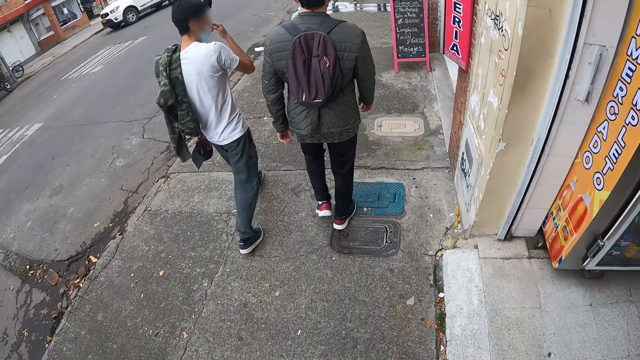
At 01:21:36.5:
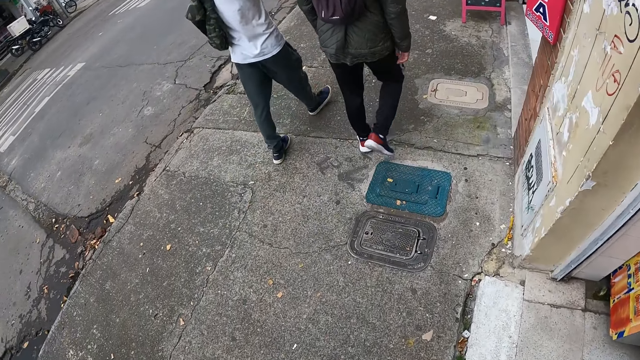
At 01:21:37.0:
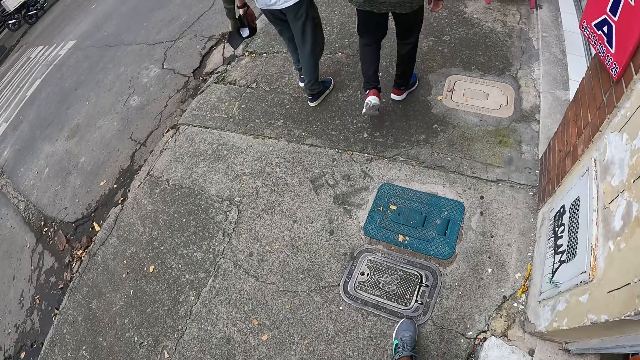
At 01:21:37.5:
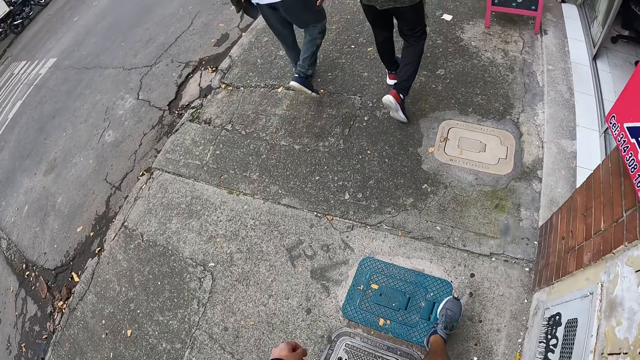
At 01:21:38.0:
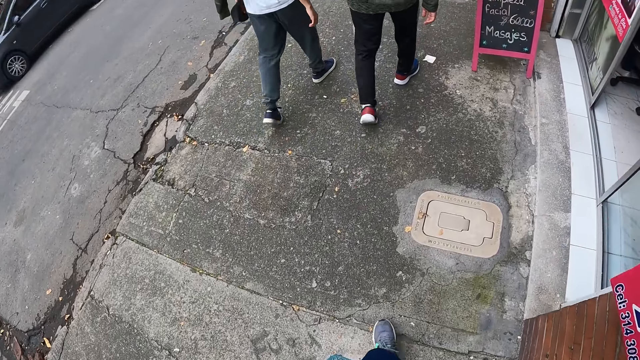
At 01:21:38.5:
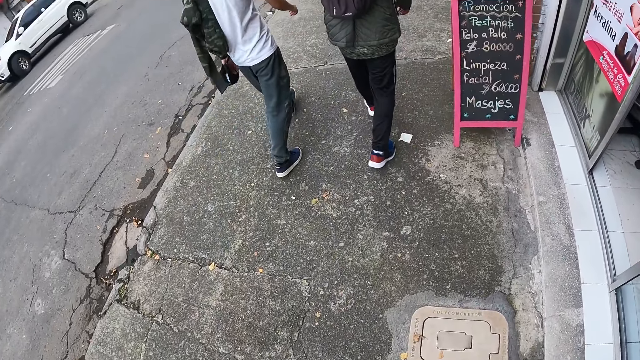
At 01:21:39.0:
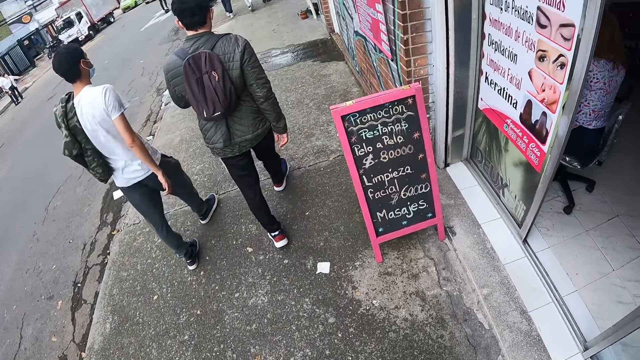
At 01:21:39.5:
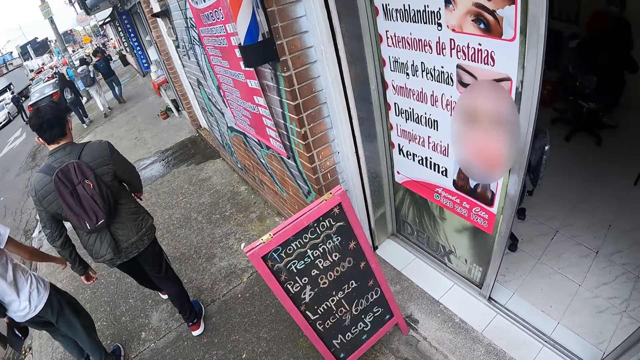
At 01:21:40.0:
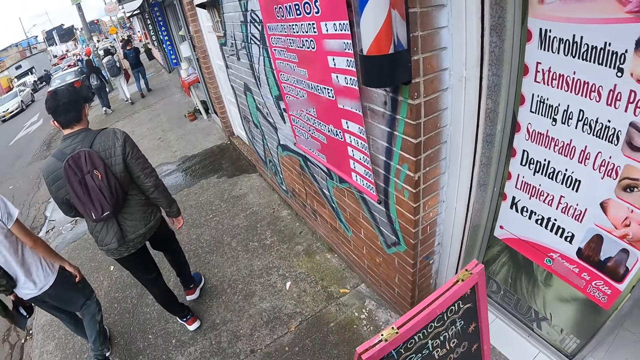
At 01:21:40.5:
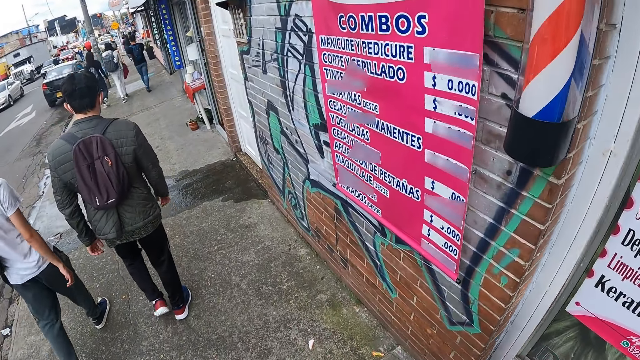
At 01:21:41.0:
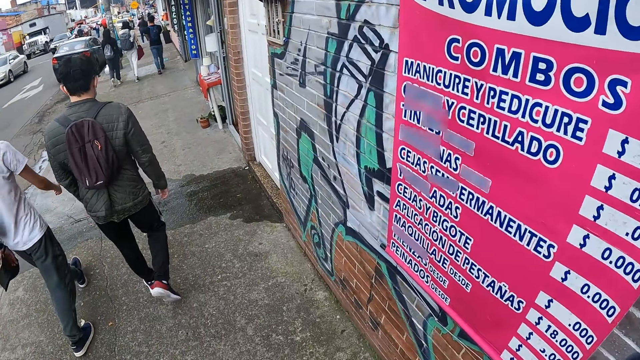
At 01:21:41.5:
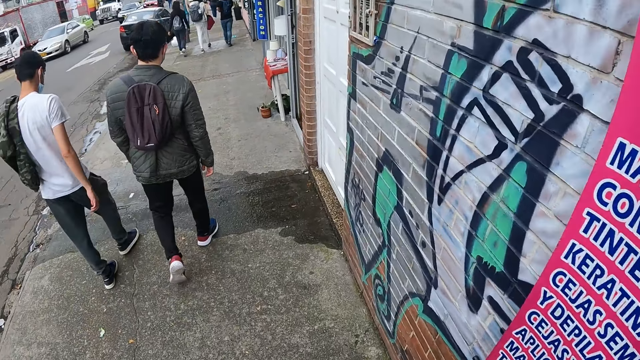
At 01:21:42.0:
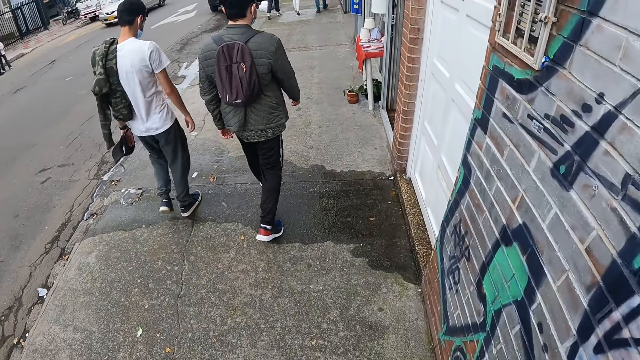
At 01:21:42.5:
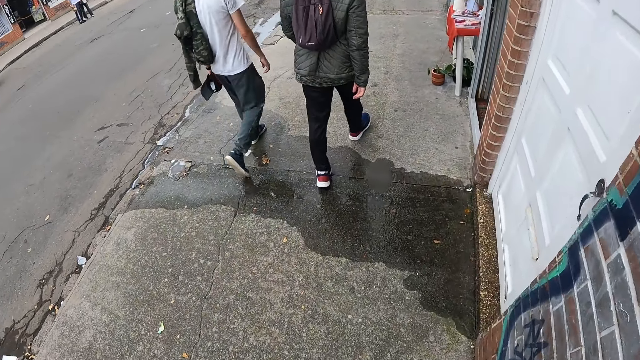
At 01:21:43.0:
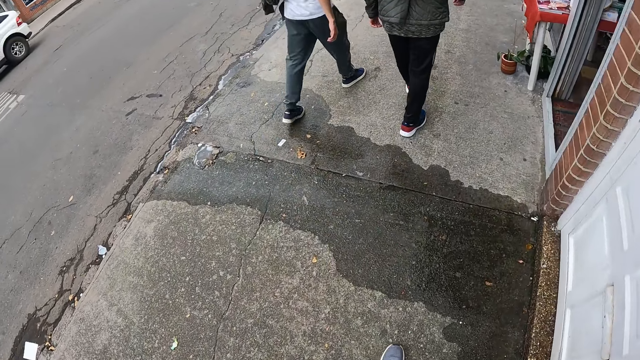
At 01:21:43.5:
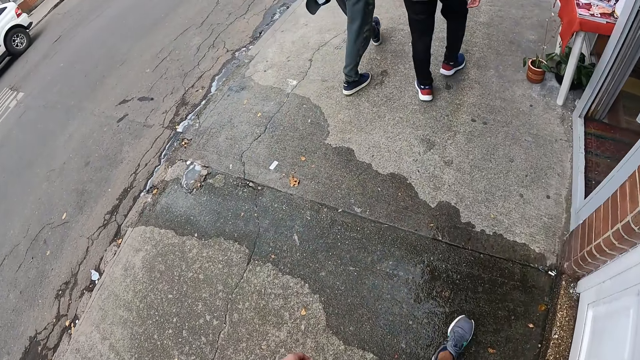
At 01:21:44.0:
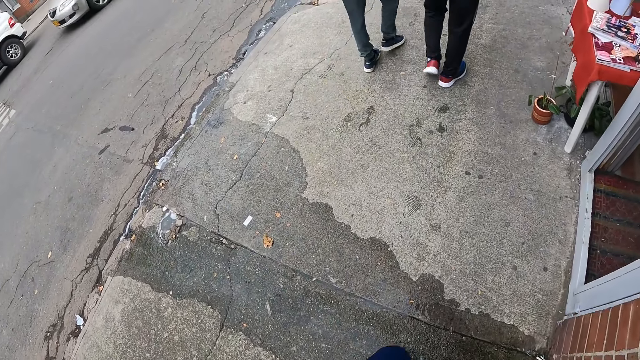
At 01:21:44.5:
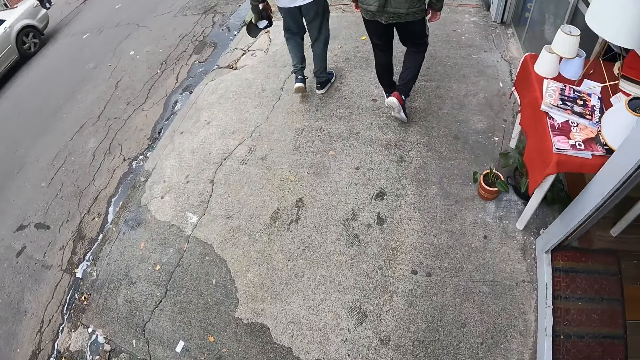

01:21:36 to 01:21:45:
A man touches a face mask. The camera wearer looks around.

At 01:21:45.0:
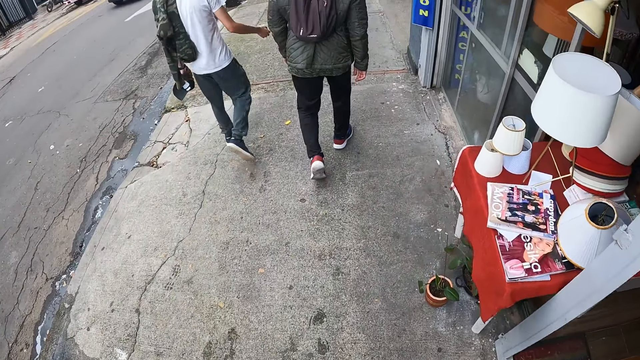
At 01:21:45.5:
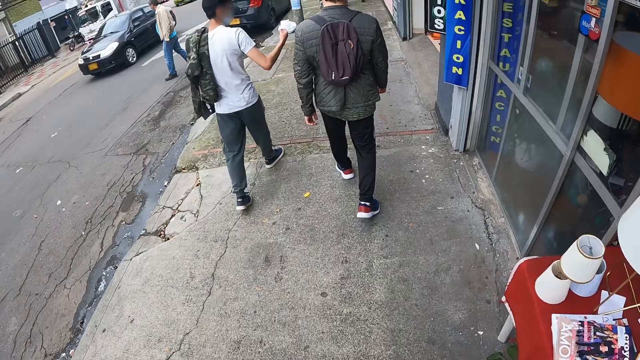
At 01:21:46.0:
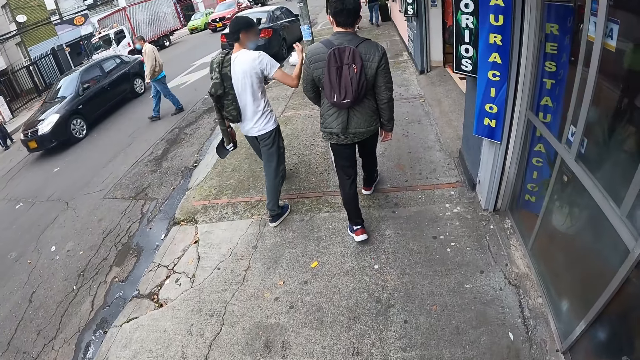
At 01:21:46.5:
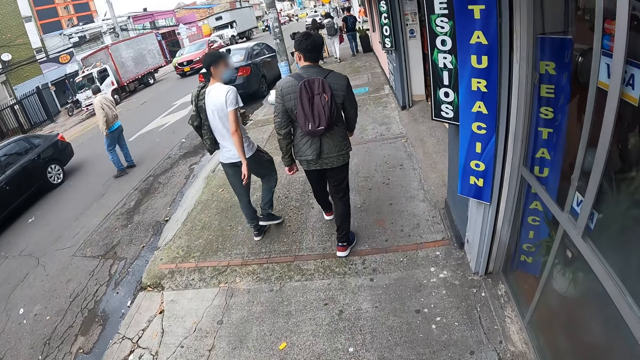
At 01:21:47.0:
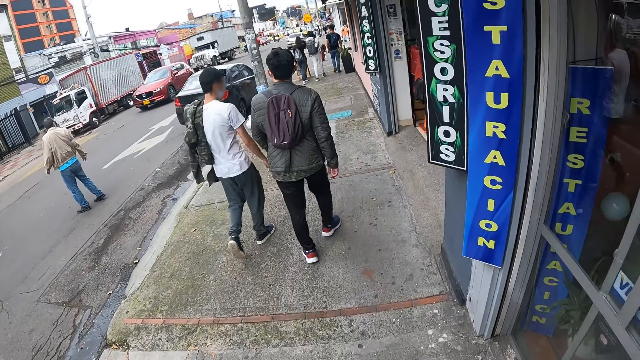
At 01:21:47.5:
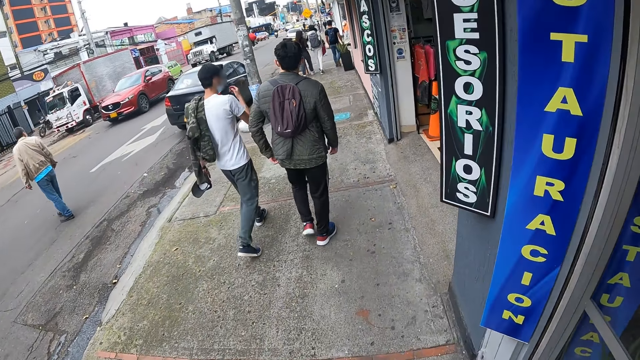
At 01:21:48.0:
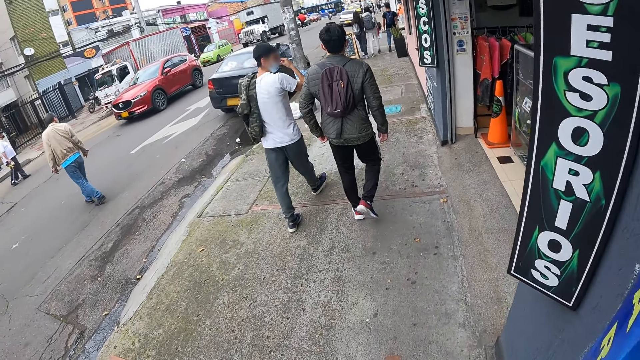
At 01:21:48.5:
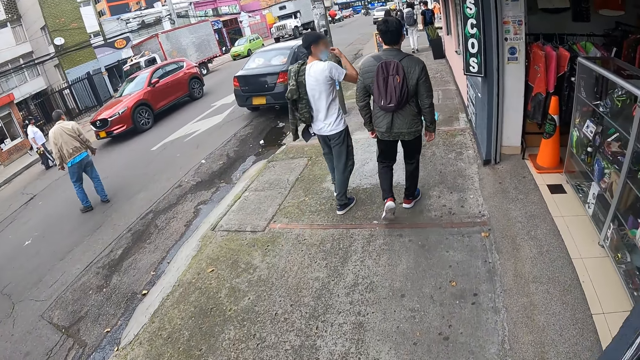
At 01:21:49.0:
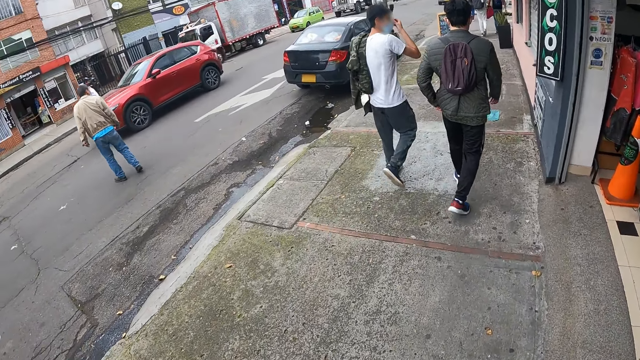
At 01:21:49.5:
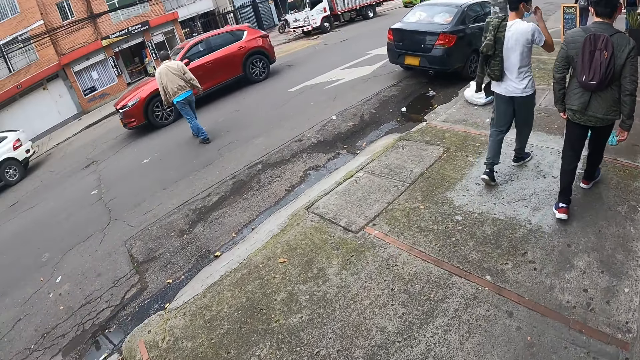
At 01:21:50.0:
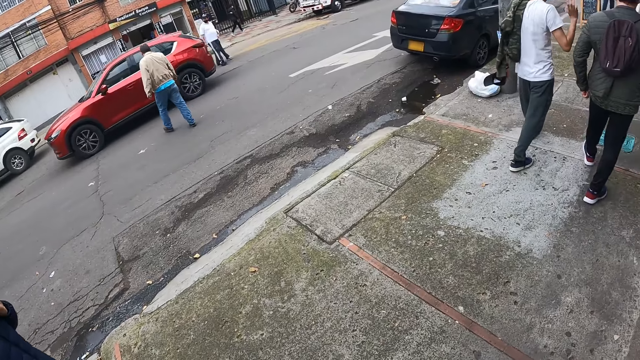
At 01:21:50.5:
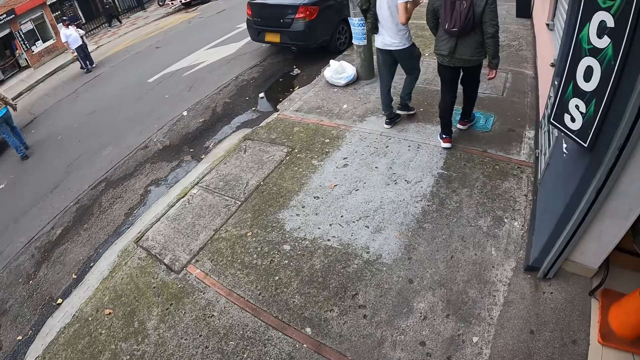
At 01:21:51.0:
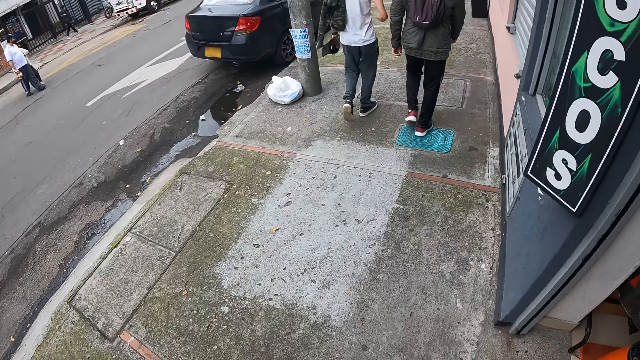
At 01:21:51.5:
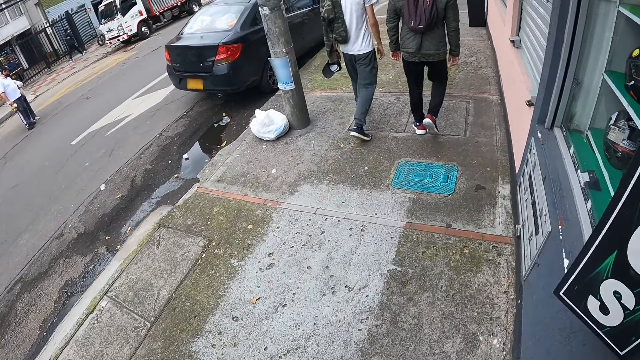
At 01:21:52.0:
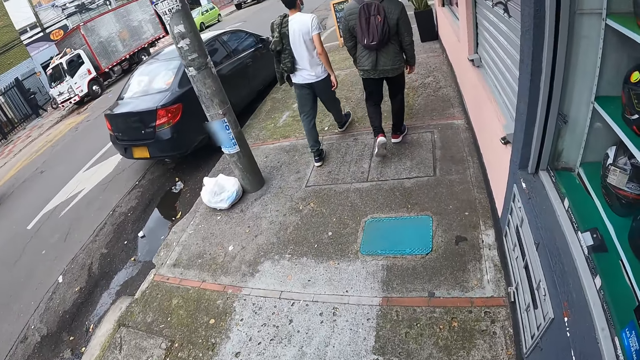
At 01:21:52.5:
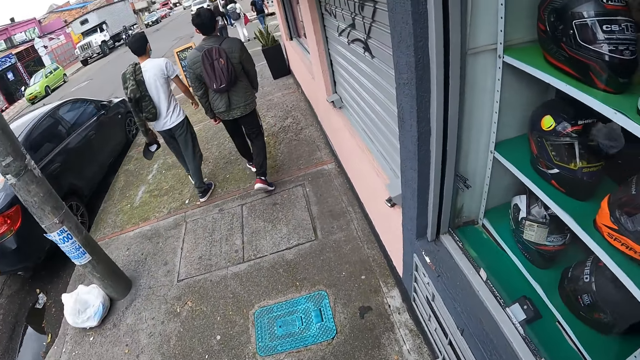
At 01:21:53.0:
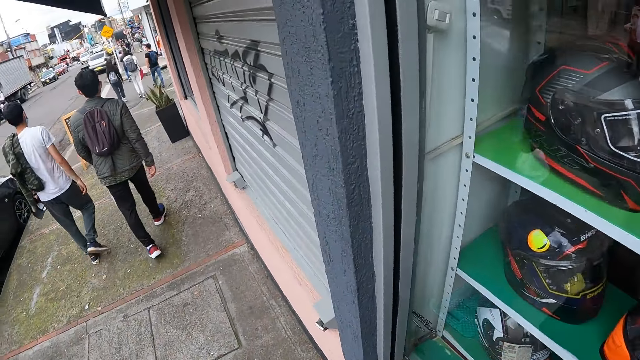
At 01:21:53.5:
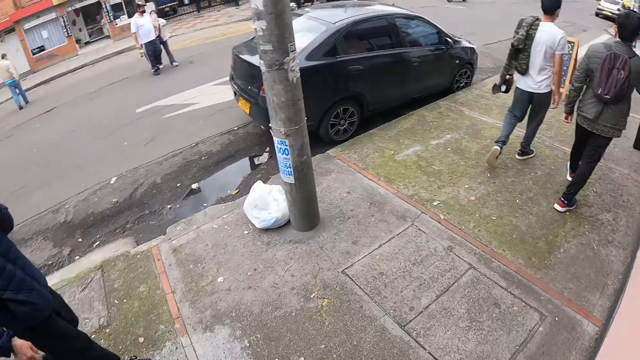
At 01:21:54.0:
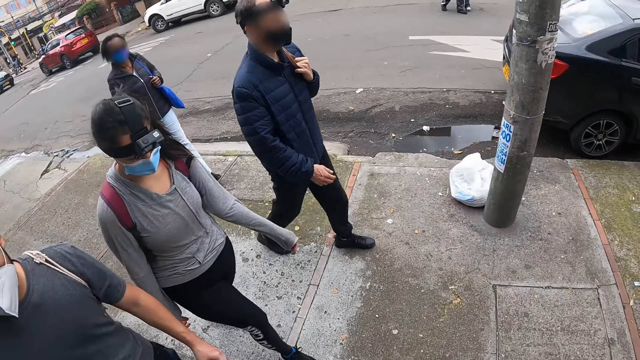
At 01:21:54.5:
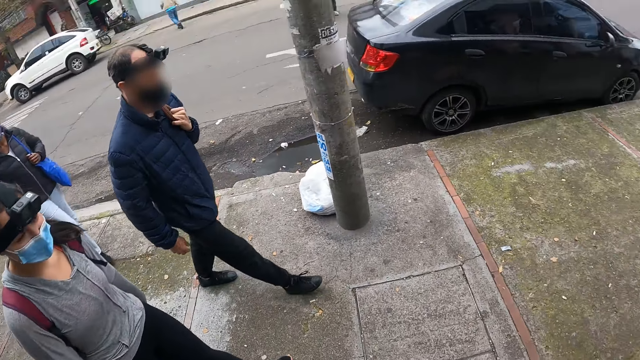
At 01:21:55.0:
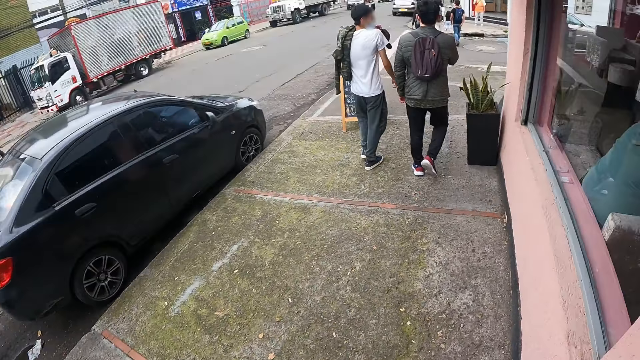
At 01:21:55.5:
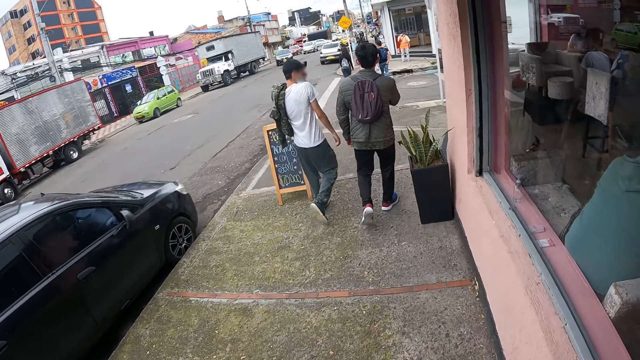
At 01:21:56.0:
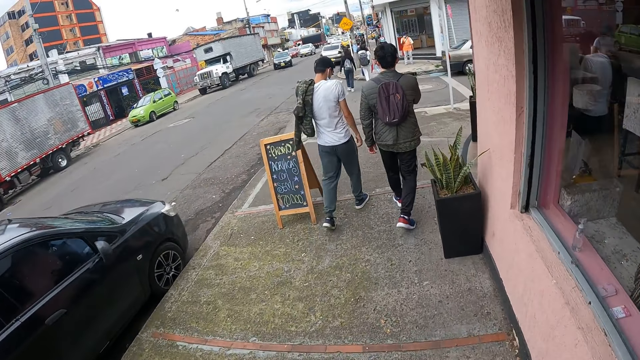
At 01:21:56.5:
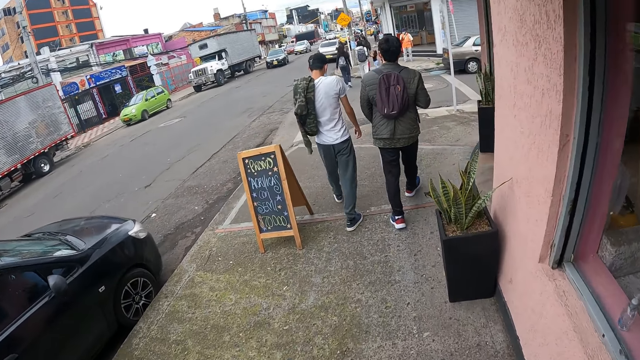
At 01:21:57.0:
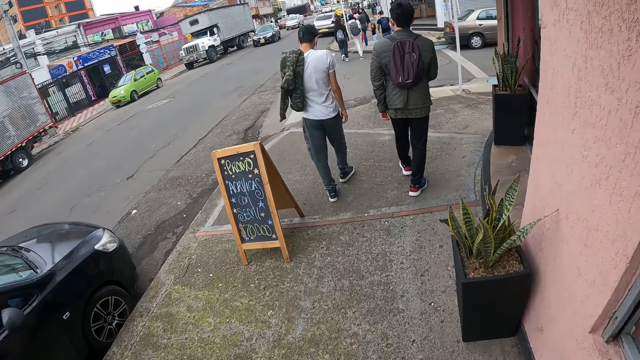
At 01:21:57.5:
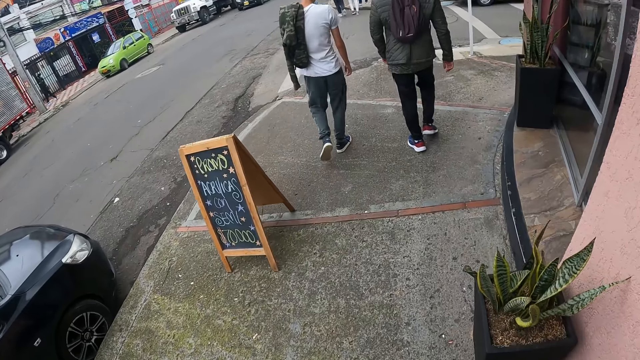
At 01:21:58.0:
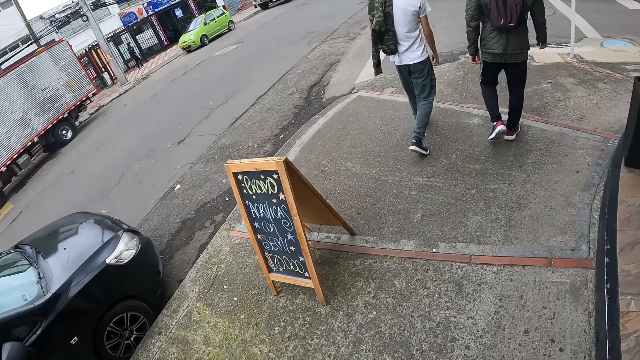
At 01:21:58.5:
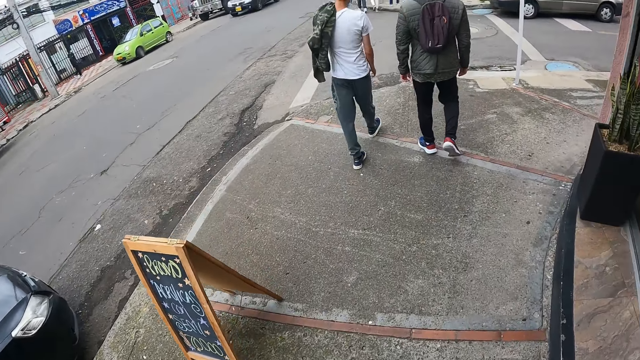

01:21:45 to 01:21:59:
A man crosses the road. Another man sways a hand and touches a face mask. The camera wearer looks around. They look around again. A lady walks around. The camera wearer looks around.
